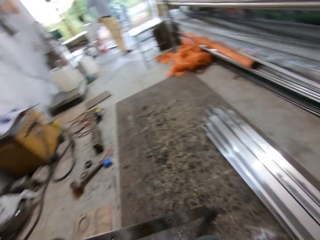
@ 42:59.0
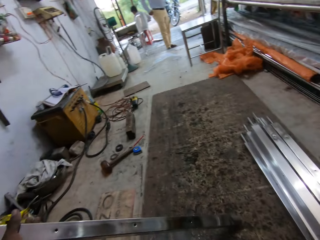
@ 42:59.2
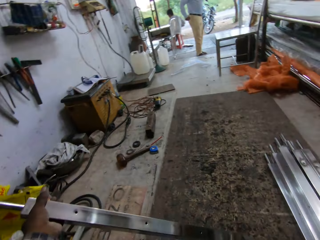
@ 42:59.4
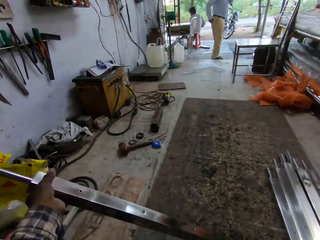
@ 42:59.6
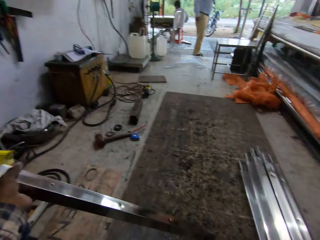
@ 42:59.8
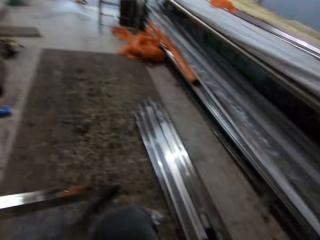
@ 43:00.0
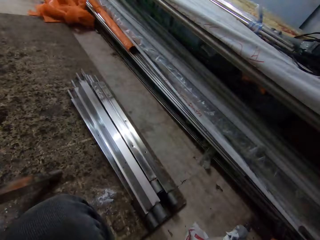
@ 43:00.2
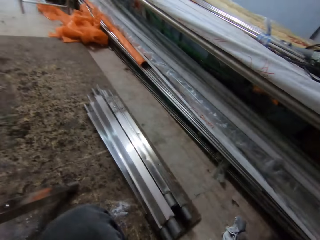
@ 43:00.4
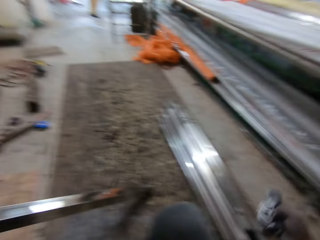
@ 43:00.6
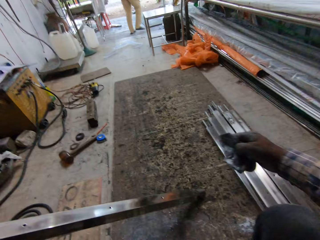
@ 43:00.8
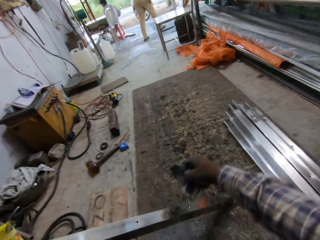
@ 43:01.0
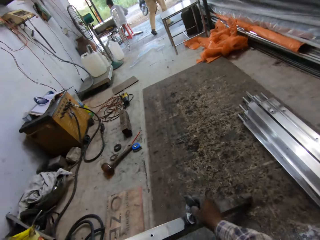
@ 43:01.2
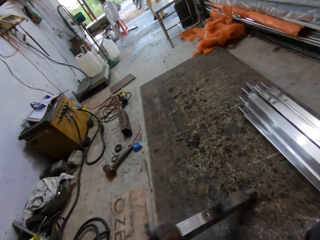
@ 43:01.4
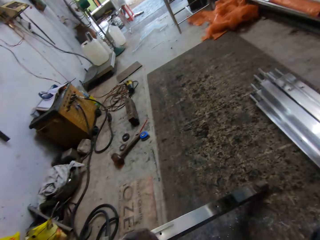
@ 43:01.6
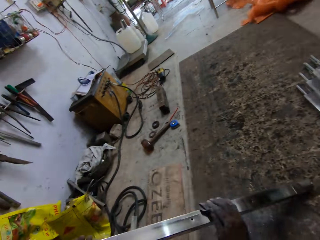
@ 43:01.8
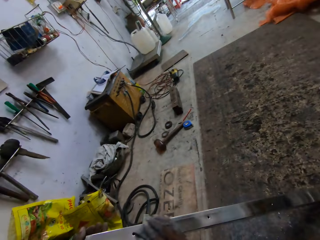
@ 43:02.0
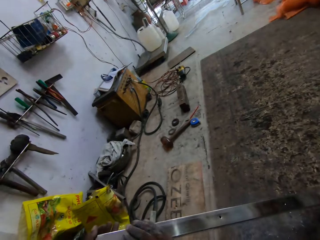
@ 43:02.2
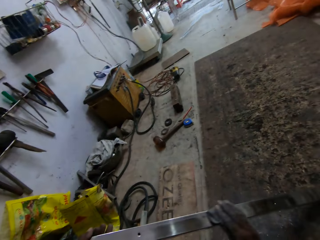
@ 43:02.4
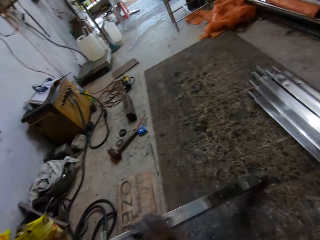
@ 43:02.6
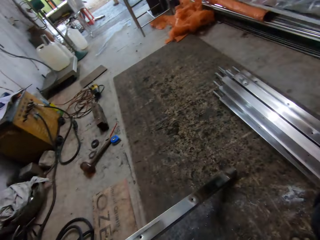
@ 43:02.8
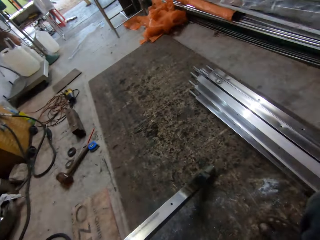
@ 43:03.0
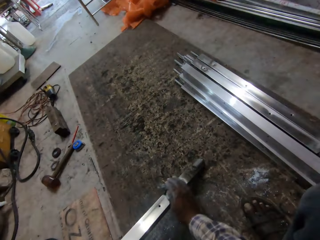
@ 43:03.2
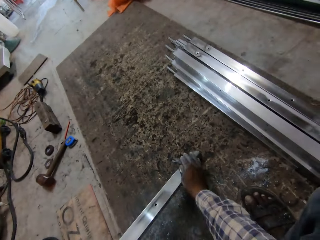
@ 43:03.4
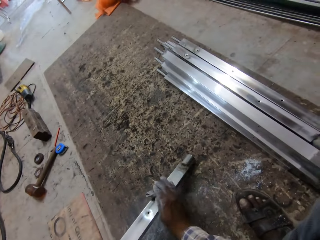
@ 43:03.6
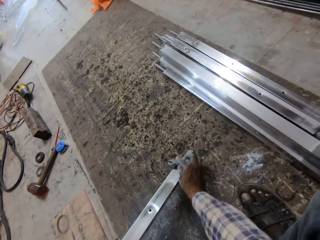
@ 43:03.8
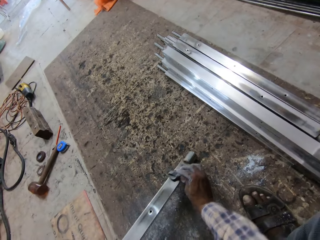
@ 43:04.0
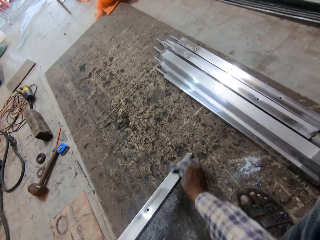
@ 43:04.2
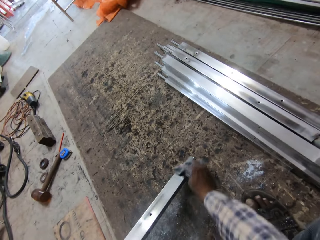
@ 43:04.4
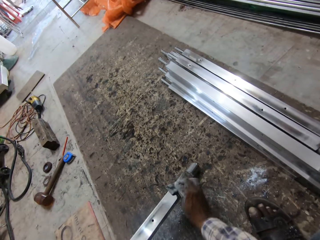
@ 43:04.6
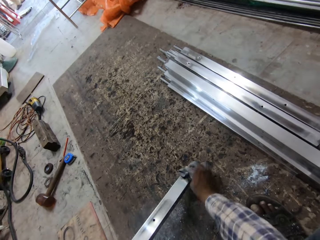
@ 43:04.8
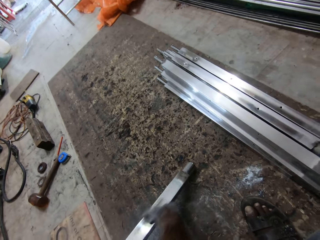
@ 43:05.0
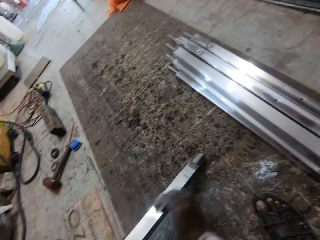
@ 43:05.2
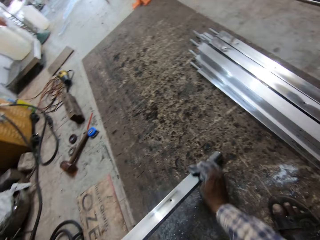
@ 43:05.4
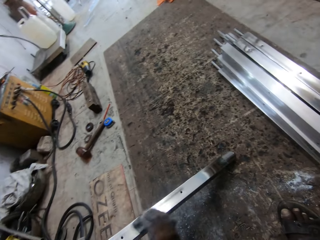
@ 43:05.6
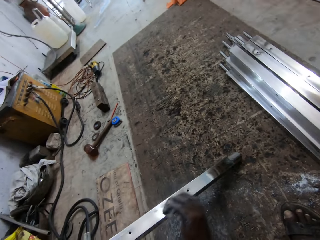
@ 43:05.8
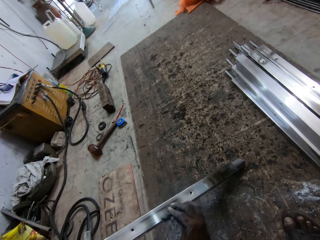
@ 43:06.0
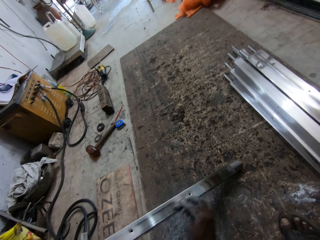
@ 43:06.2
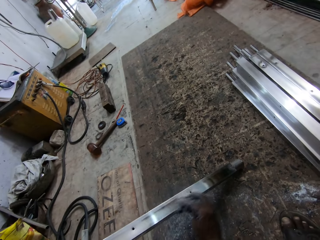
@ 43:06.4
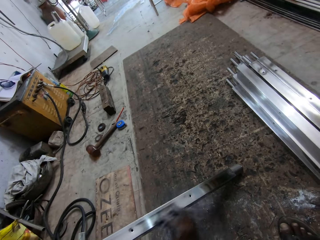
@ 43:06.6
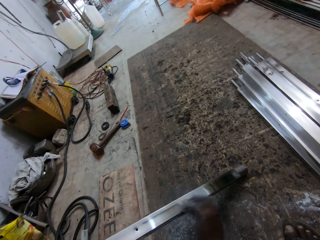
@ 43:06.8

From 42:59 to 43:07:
The camera wearer cleans the metal tube in his left hand with the piece of cloth in his right hand.

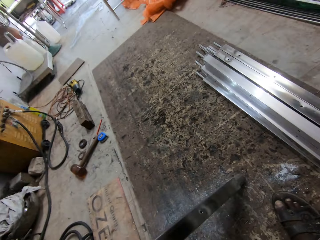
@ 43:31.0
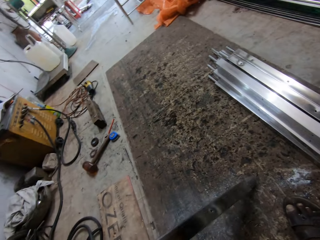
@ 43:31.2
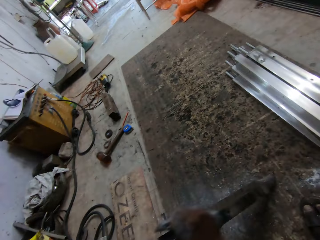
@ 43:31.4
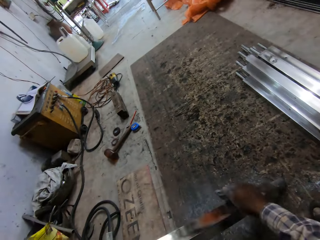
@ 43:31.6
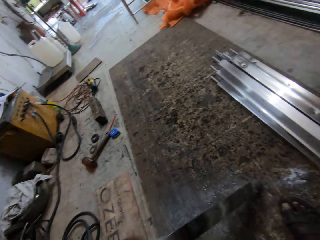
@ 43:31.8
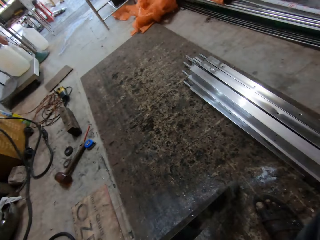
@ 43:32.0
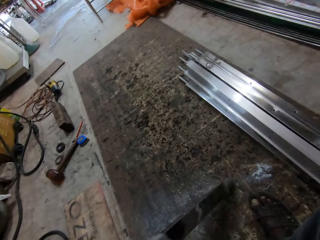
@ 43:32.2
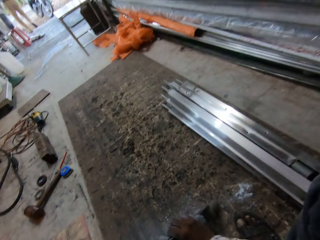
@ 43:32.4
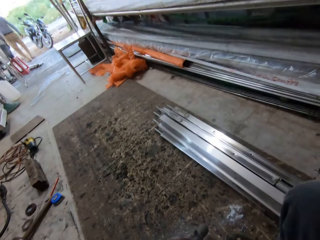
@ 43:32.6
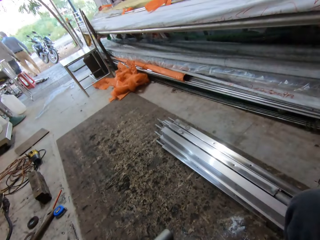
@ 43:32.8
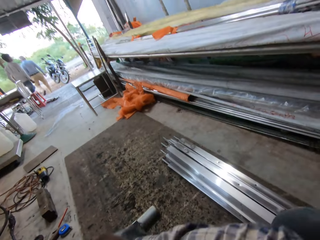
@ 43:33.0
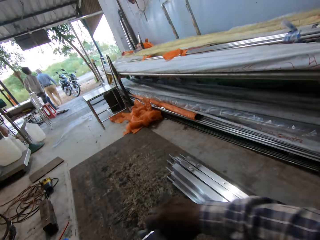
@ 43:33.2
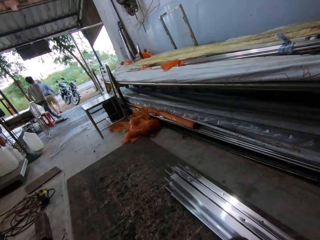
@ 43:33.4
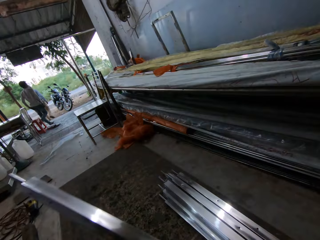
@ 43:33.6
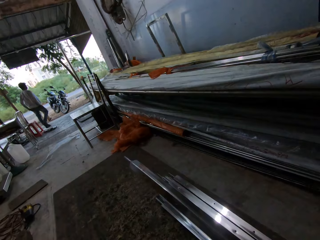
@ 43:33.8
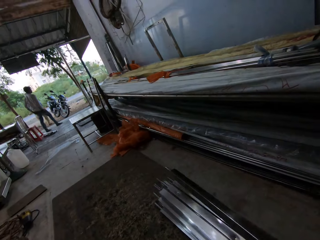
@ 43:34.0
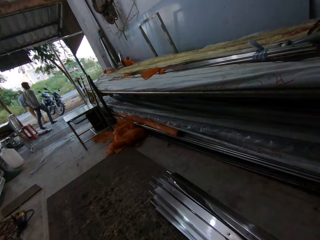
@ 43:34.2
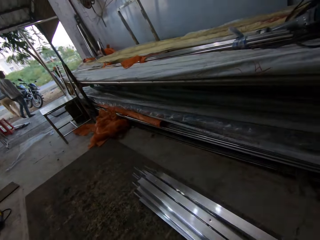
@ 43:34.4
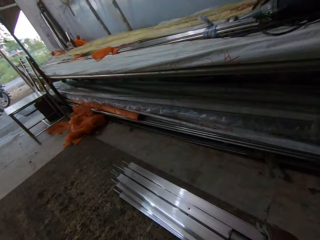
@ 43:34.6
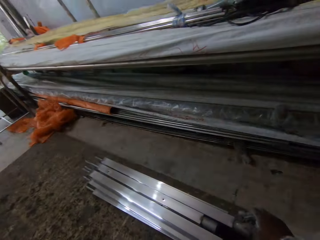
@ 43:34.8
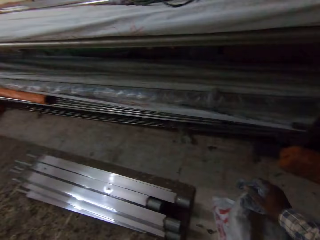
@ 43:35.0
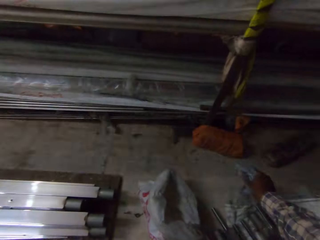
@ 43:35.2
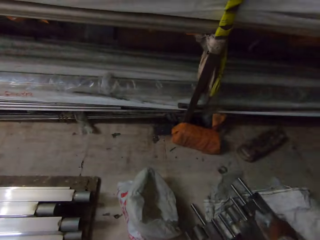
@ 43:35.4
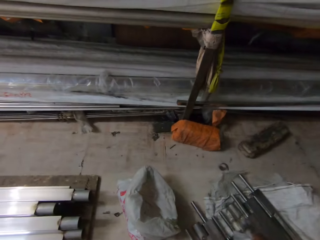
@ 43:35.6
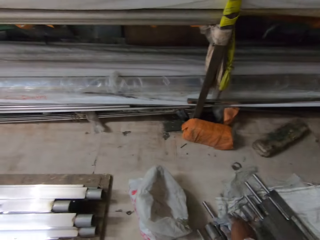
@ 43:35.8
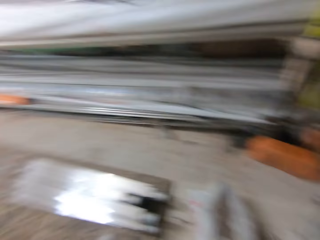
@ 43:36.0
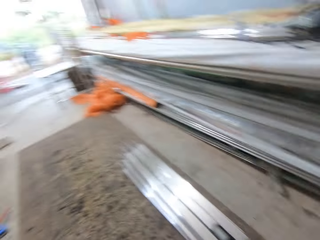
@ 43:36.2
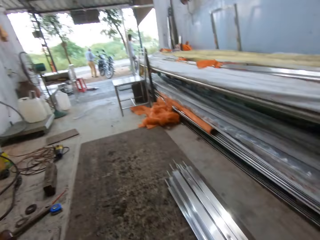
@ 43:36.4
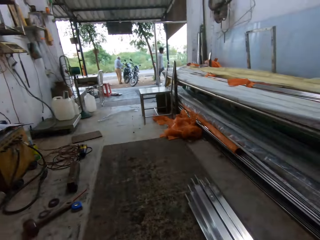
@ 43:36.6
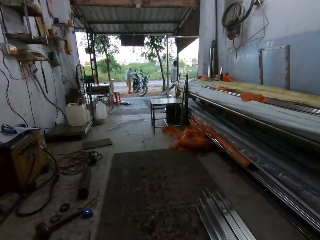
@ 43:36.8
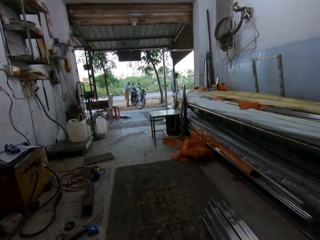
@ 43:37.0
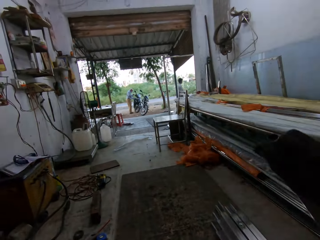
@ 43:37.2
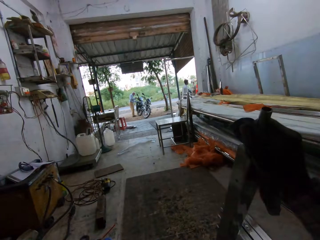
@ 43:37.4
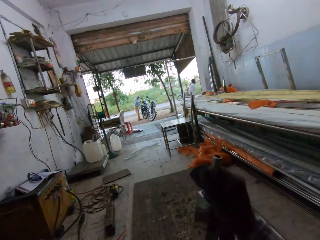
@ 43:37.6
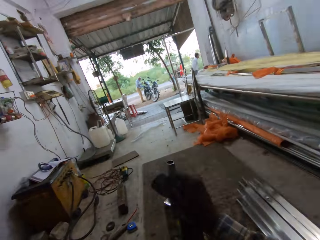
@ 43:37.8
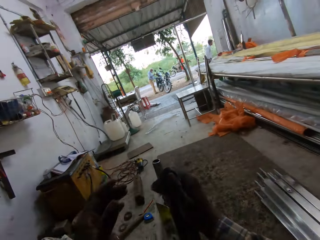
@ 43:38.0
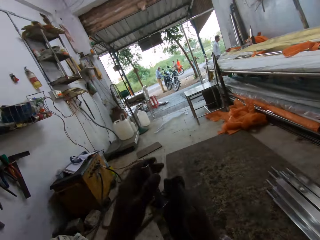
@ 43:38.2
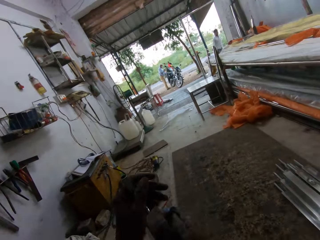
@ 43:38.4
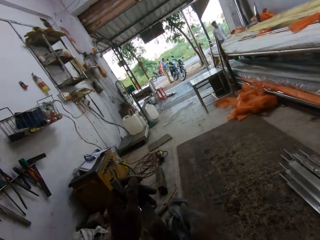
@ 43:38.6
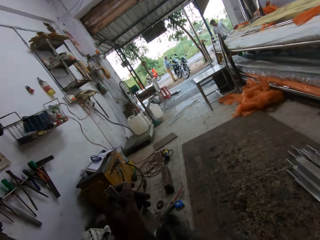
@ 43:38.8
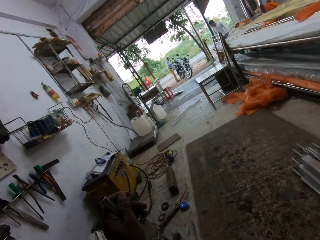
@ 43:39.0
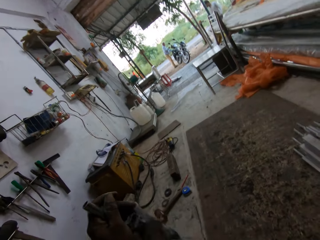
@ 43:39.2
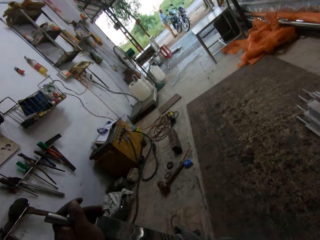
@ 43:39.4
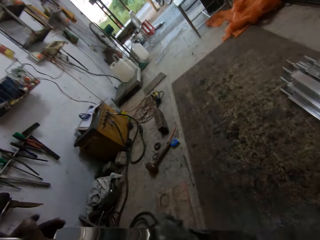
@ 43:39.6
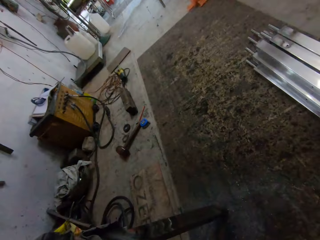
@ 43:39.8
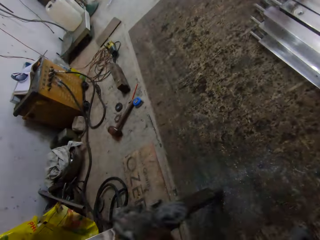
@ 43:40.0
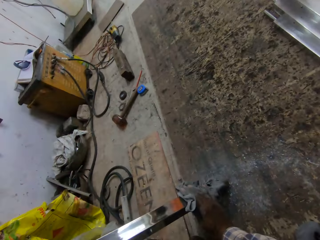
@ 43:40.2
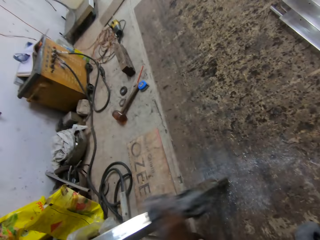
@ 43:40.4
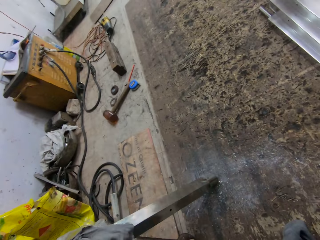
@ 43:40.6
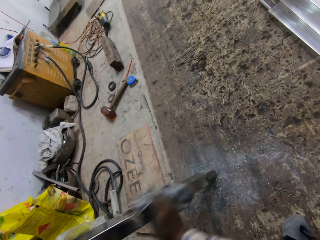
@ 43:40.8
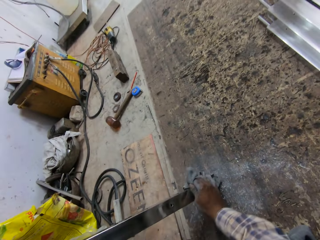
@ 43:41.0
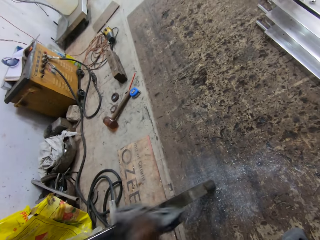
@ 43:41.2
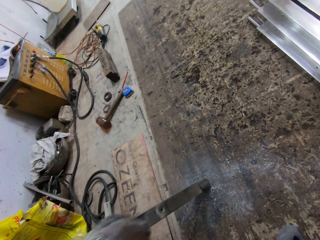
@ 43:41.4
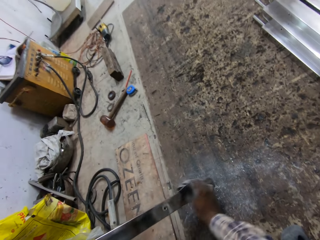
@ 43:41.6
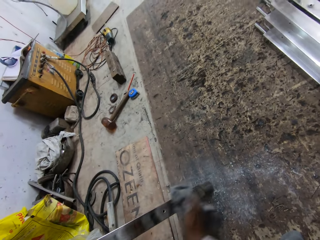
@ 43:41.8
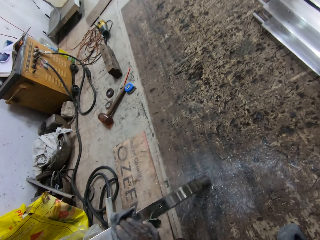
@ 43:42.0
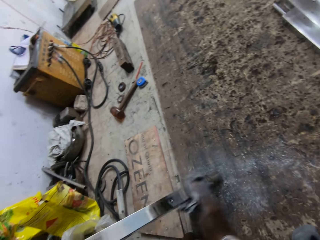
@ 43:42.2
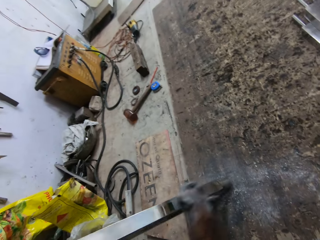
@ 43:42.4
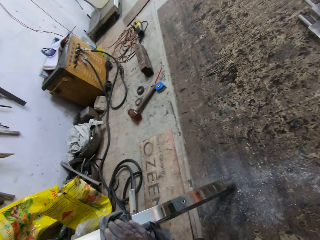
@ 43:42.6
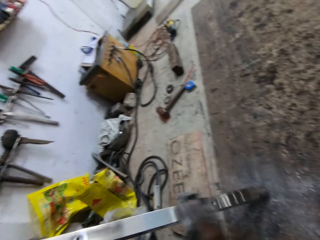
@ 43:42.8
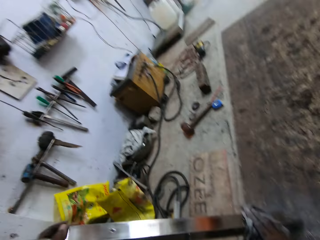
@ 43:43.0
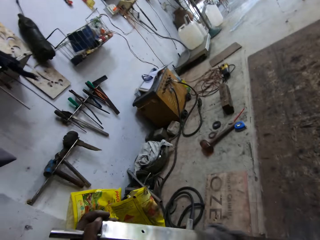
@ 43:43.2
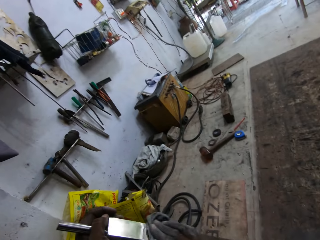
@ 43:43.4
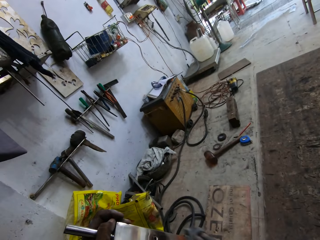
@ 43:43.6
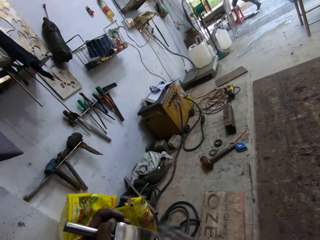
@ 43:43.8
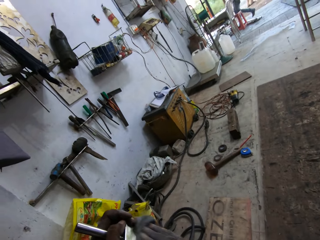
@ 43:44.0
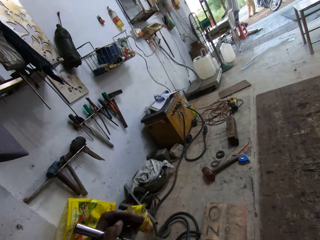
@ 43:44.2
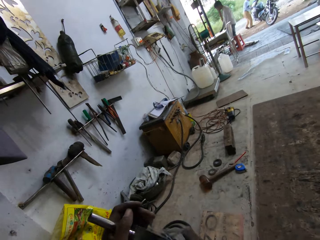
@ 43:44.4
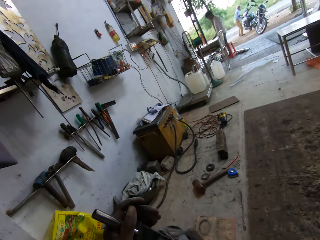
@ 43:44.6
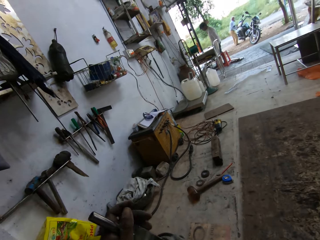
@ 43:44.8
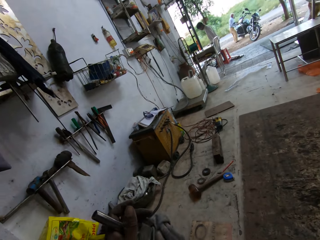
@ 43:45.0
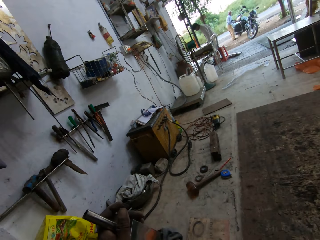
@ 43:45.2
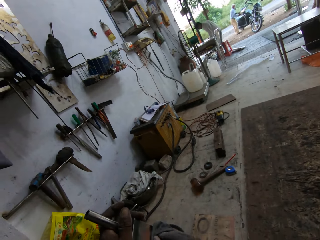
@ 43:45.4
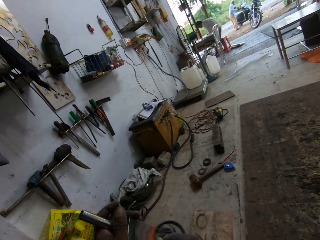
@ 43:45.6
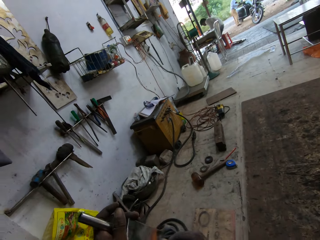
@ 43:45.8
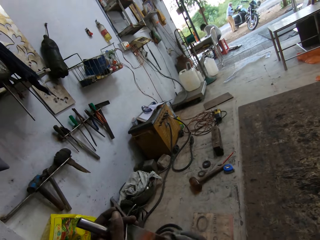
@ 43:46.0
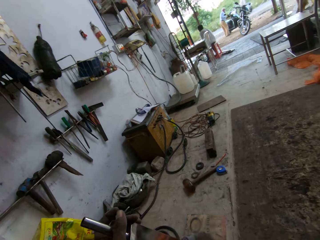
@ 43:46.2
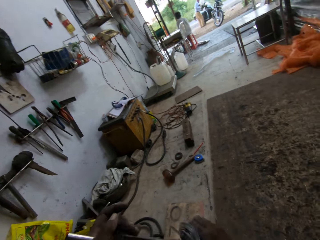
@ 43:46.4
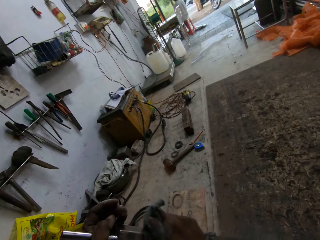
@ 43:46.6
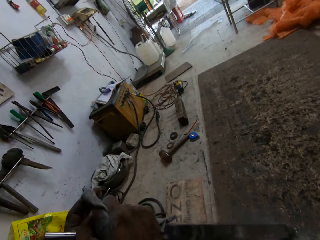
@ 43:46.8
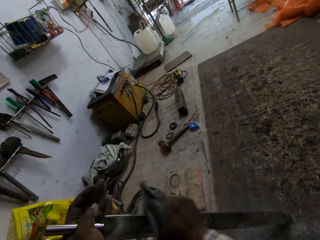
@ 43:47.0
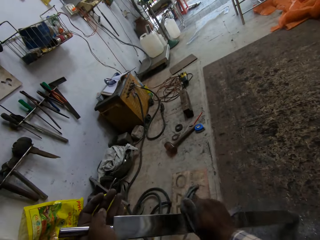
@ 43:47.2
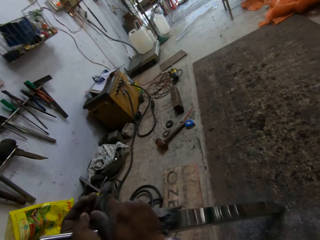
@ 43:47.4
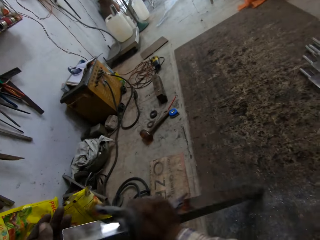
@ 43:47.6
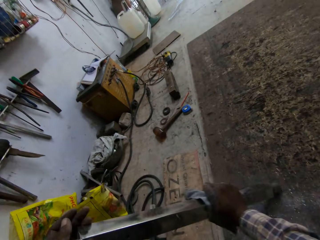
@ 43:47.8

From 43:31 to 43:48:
The man walks towards a motorcycle outside the workshop. Another man walks. The camera wearer places the metal tube on the stack of metal tubes on the floor with his right hand. He holds a metal tube with his right hand. He looks around. The first man holds the motorcycle's handles with his hands. The camera wearer places a metal tube on the floor with his right hand. He passes the metal tube in his right hand to his left hand. He cleans the metal tube in his left hand with the piece of cloth in his right hand. The other man interacts with the camera wearer. The other man sits on a red stool.
